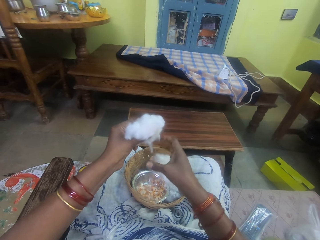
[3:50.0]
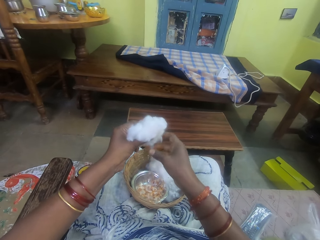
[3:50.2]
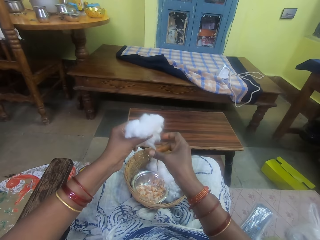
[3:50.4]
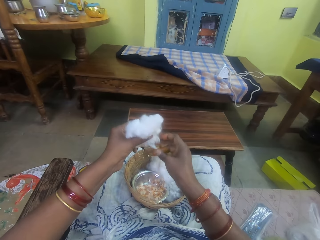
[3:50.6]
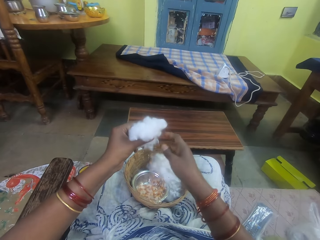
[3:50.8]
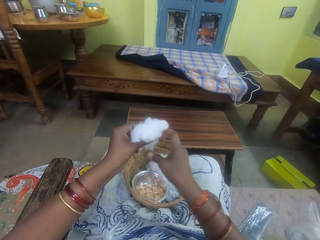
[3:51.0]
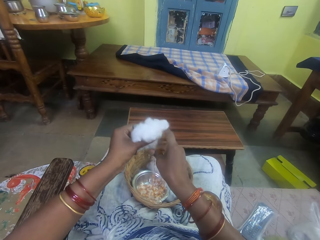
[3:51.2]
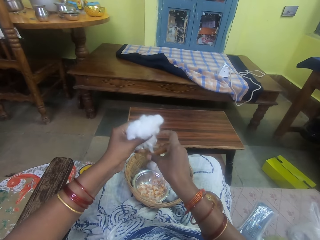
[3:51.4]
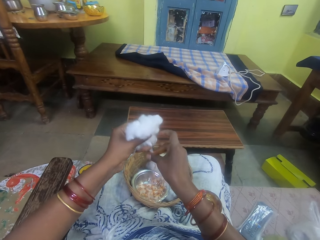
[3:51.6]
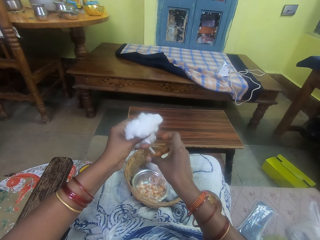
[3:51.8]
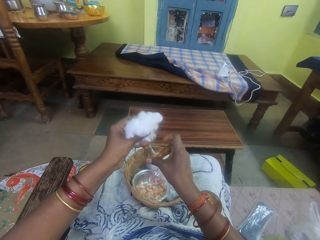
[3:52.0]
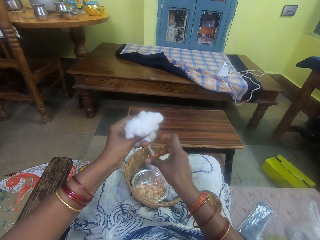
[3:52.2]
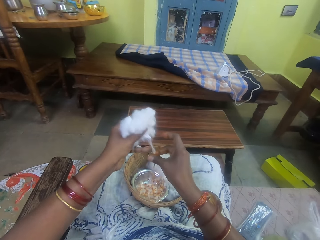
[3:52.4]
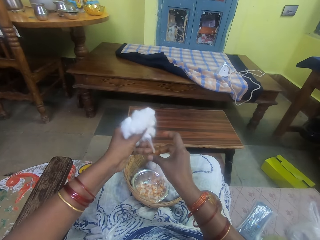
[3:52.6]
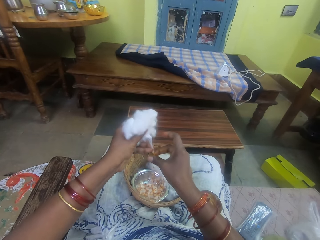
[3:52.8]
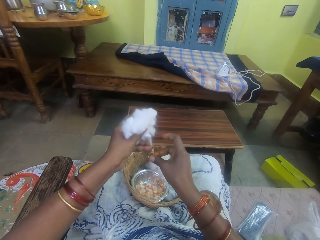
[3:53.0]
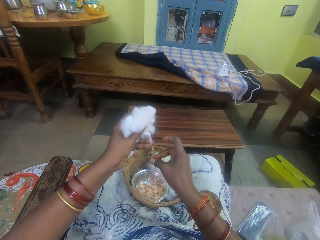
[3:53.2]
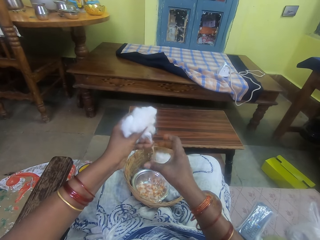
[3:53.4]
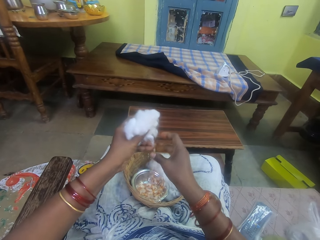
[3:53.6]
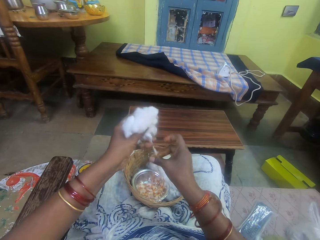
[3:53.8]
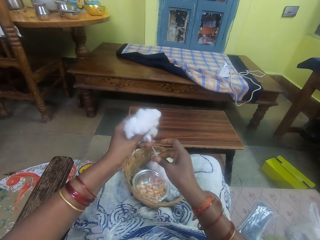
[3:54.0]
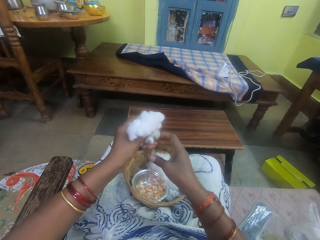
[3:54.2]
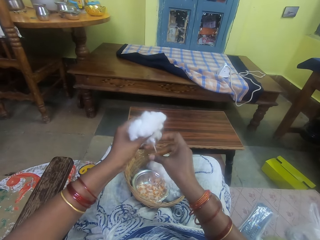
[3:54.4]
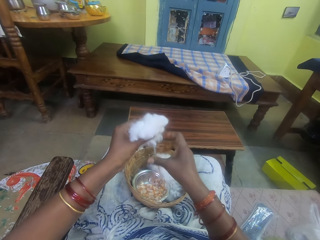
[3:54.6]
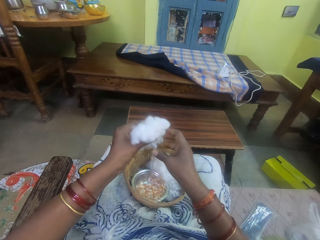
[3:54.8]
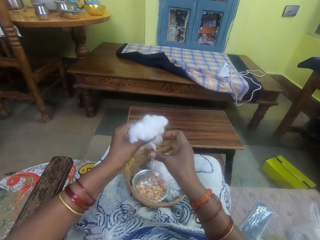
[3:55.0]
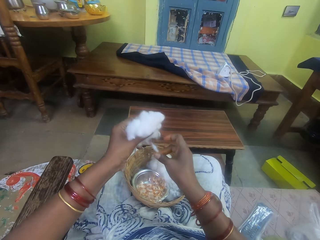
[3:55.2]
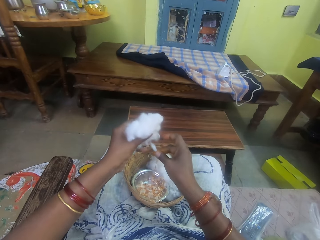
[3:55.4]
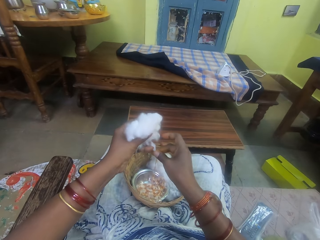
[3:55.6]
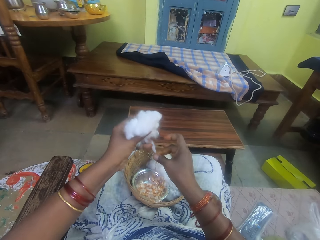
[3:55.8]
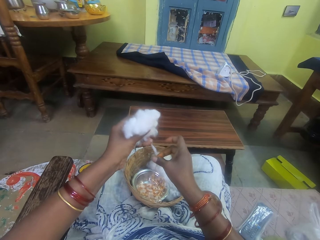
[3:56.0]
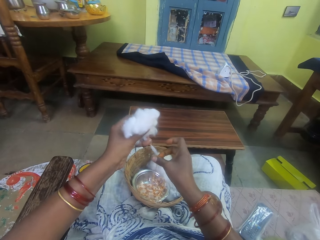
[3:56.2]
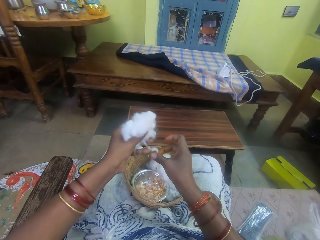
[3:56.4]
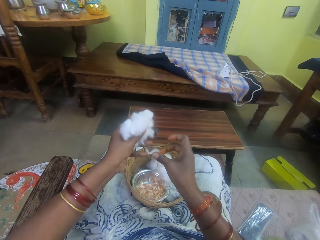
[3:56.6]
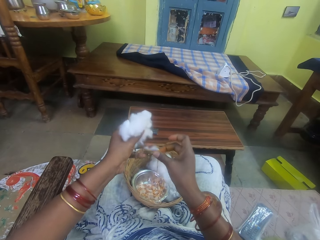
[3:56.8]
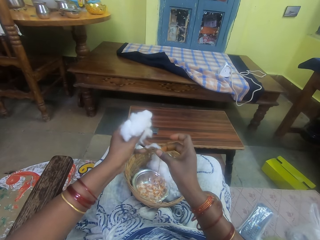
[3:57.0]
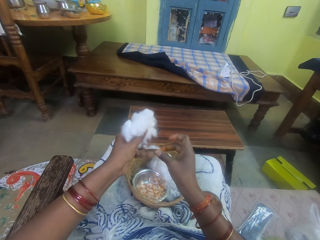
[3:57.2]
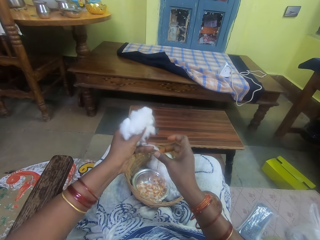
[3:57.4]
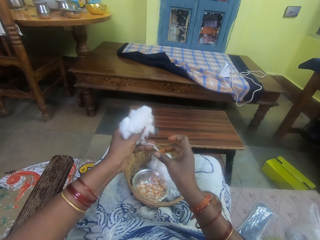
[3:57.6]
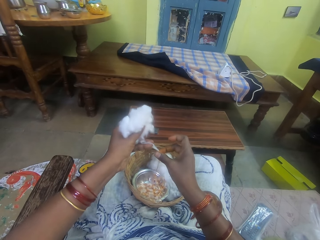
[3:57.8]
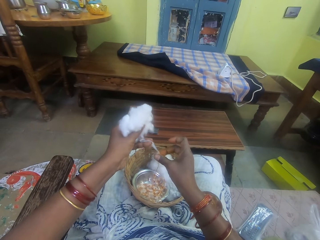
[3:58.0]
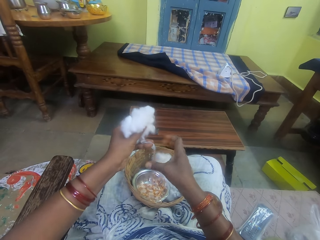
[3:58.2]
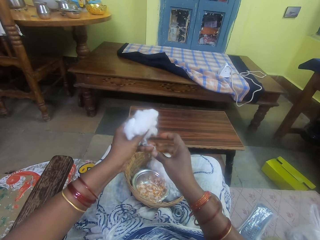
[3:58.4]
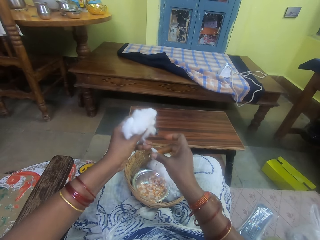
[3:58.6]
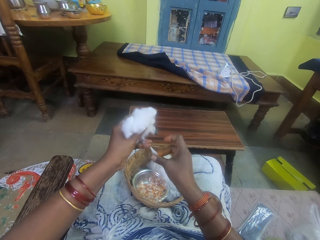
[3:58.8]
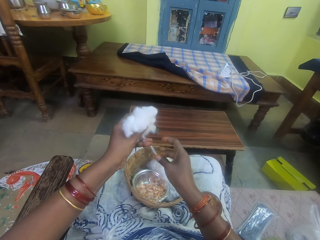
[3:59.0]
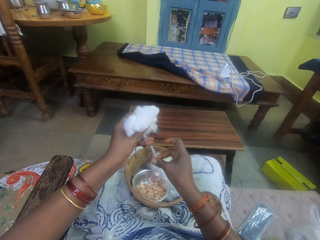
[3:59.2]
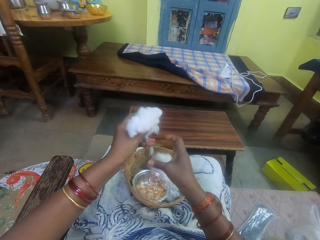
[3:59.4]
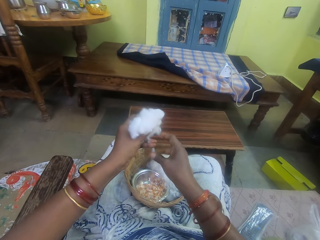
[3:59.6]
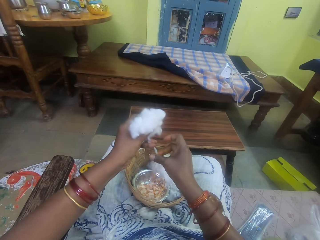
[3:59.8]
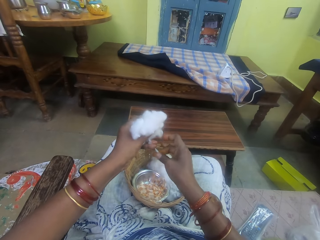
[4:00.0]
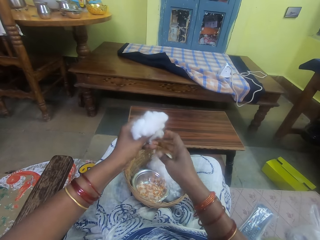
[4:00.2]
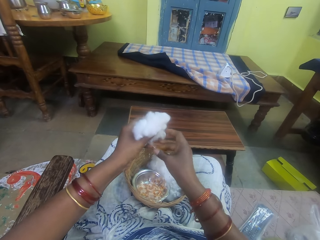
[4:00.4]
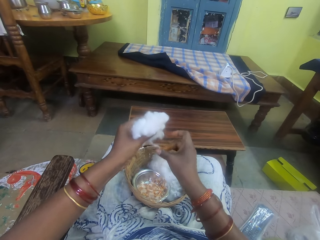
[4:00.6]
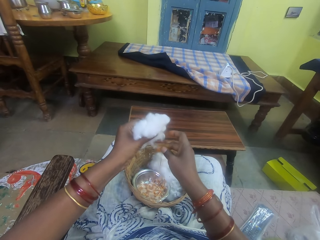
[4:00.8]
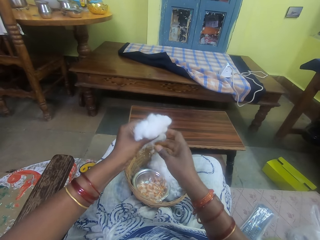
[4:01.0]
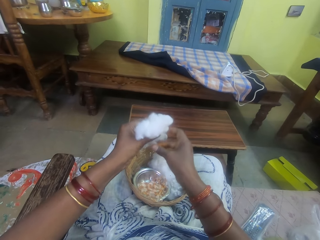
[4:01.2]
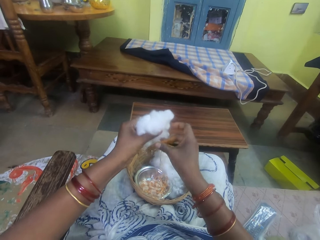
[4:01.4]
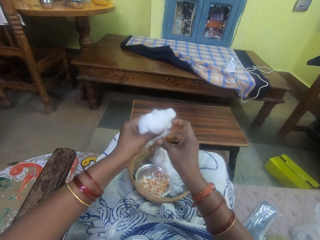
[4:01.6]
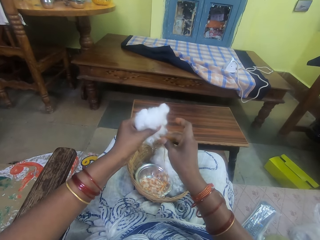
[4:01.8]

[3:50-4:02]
The camera wearer pulls her hand off the cotton string. She rolls the cotton string with adhesive. She pulls the cotton. She rolls the cotton string with adhesive. She pulls her hand off the cotton string. She rolls the cotton string with adhesive. She pulls the cotton. She rolls the cotton string with adhesive.

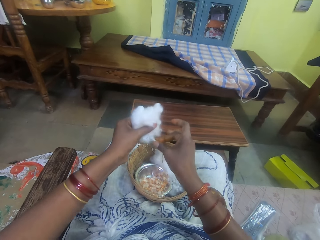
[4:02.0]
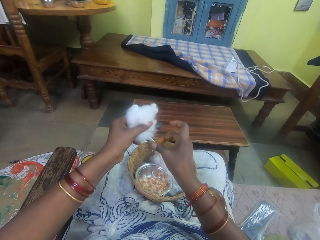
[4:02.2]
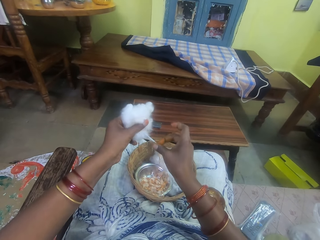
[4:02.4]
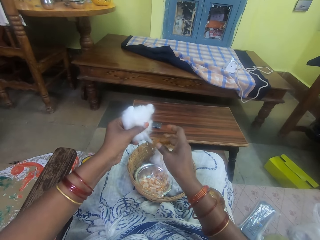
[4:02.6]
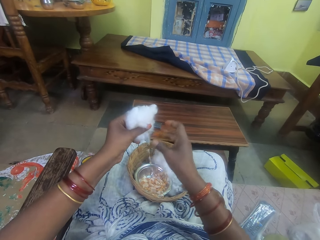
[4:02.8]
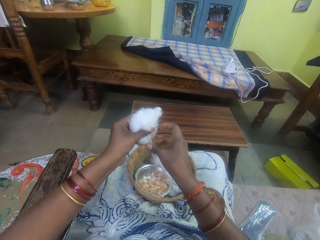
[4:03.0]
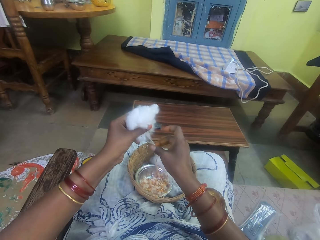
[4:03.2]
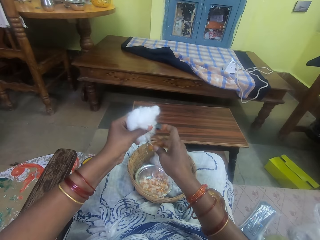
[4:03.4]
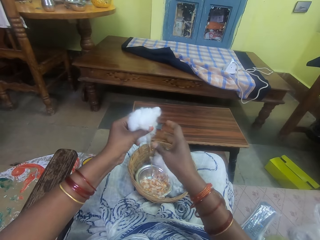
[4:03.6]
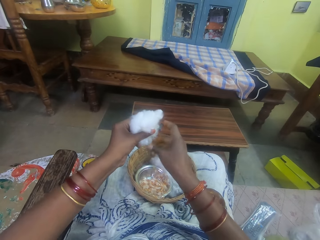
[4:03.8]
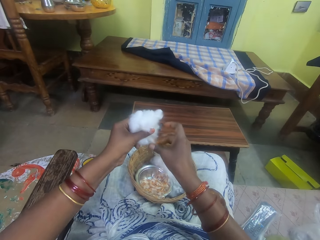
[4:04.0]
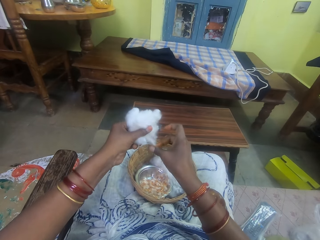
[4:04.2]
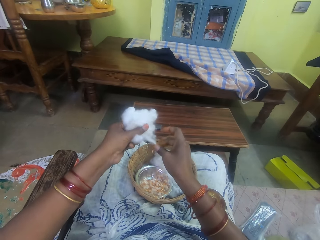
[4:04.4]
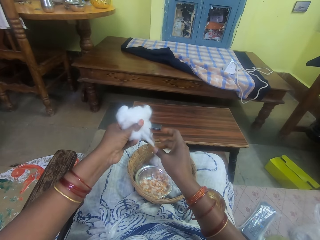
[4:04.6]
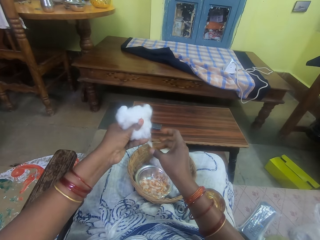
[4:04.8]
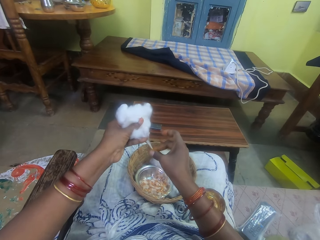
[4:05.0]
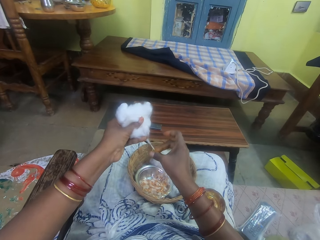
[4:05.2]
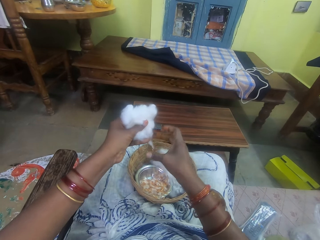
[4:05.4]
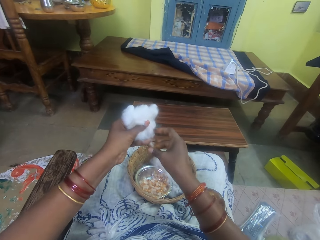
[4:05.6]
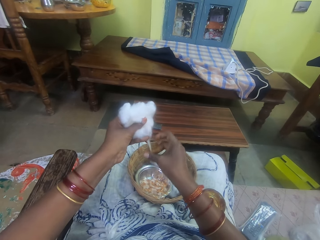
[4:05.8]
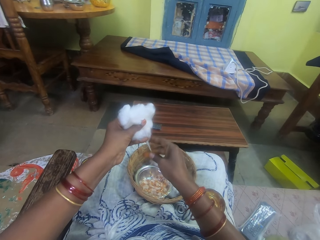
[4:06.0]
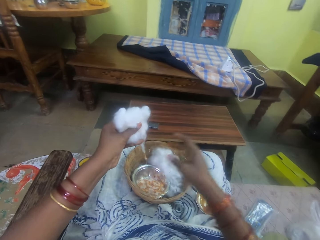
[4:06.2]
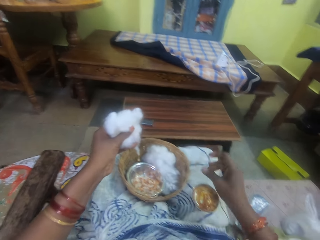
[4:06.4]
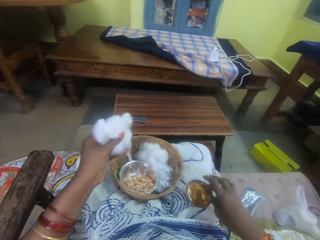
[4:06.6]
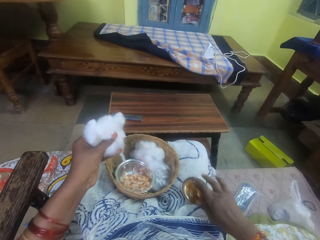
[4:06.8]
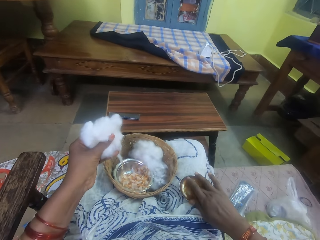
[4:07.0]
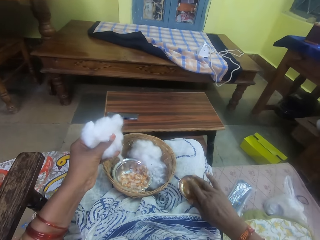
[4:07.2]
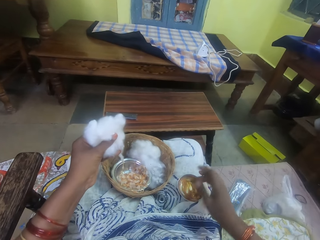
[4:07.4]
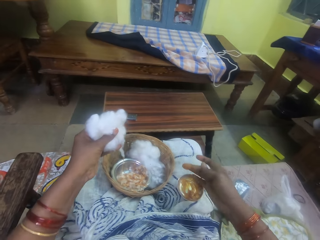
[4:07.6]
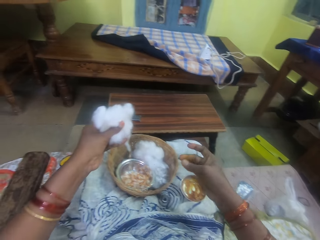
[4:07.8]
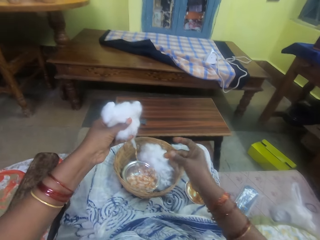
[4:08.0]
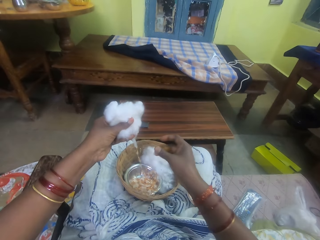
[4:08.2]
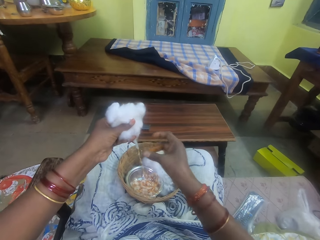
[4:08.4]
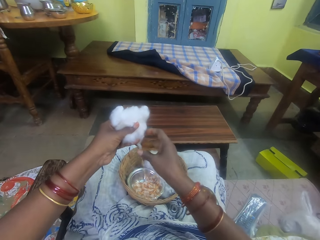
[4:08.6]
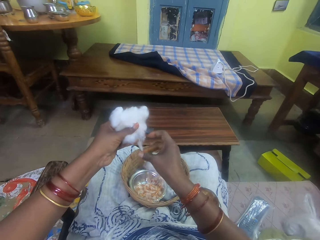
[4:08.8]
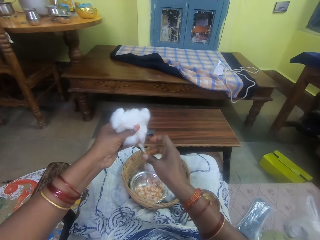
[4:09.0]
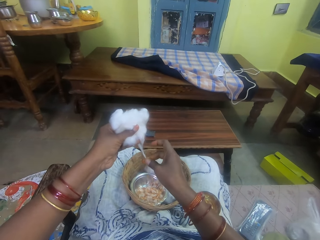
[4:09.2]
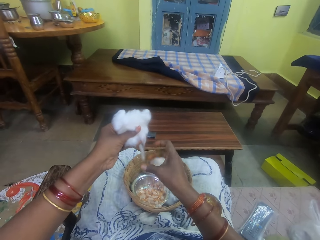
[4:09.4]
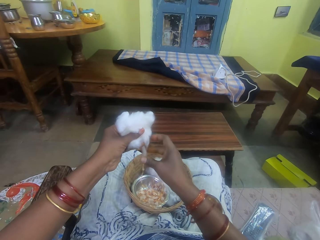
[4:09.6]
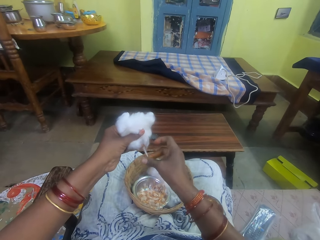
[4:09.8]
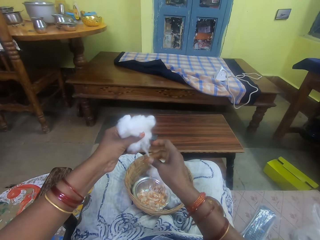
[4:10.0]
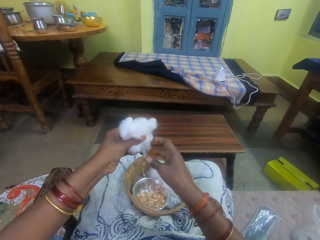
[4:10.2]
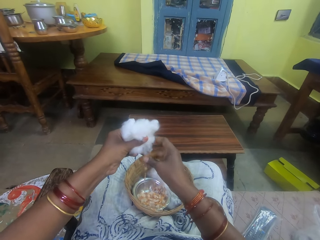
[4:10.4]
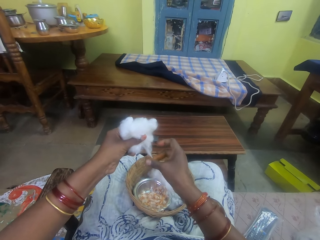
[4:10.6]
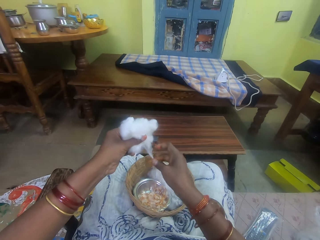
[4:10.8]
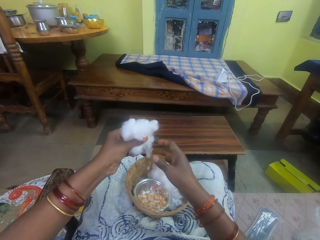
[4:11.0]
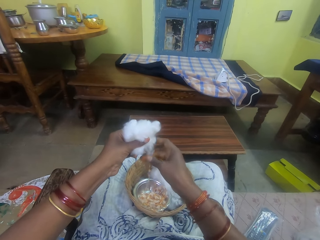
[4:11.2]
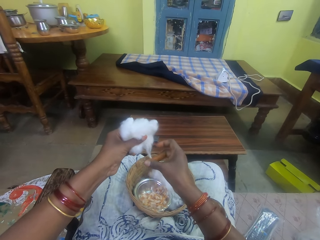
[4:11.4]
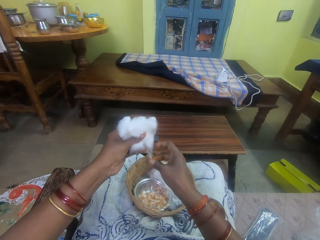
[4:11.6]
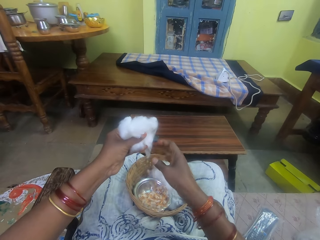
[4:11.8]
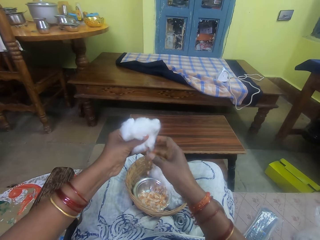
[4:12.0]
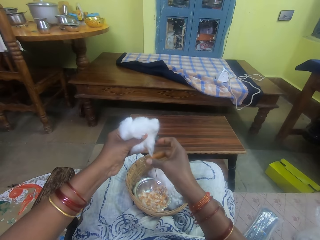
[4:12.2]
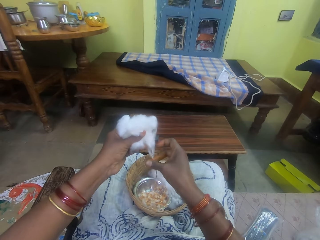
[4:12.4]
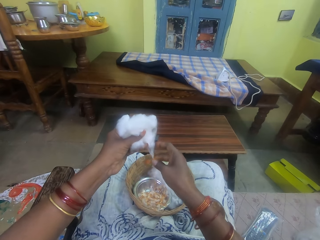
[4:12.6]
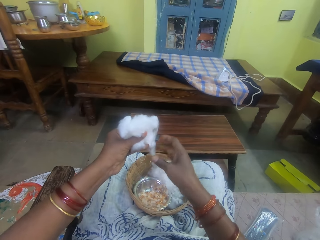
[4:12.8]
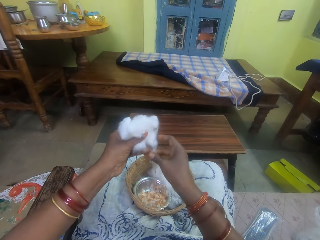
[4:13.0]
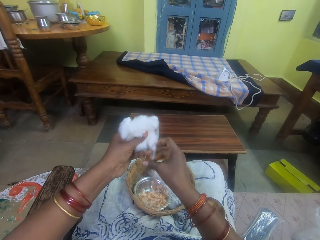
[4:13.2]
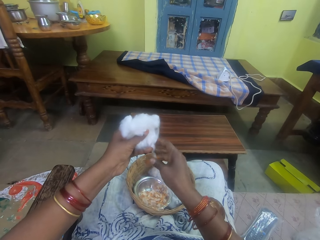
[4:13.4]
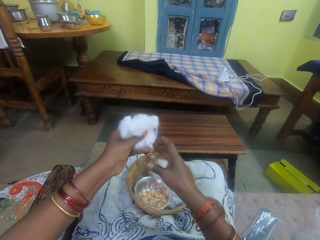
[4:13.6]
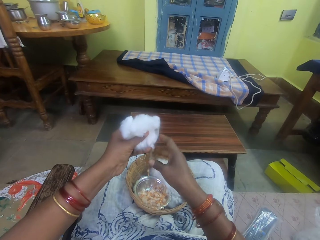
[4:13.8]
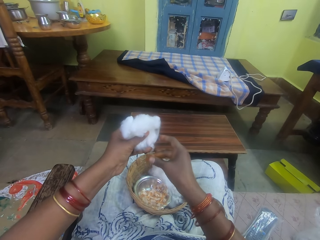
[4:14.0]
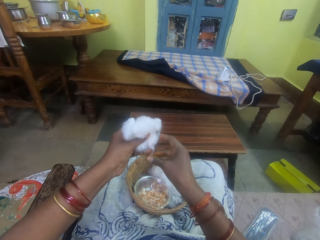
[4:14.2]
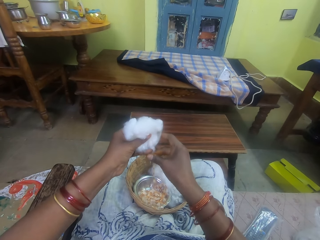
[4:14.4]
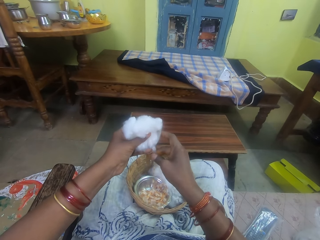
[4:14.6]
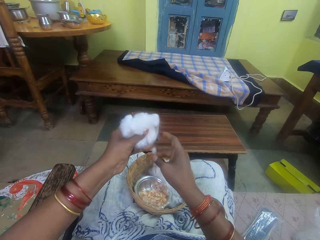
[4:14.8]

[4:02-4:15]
The camera wearer pulls her hand off the cotton string. She rolls the cotton string with adhesive. She pulls the cotton. She rolls the cotton string with adhesive. She pulls her hand off the cotton string. She picks adhesive from the bowl. She touches the ointment with her right hand. She lifts her hand off the glue. She rubs her fingers. She rolls the cotton string with adhesive. She rubs the ointment on the ball of cotton wool in her left hand.
